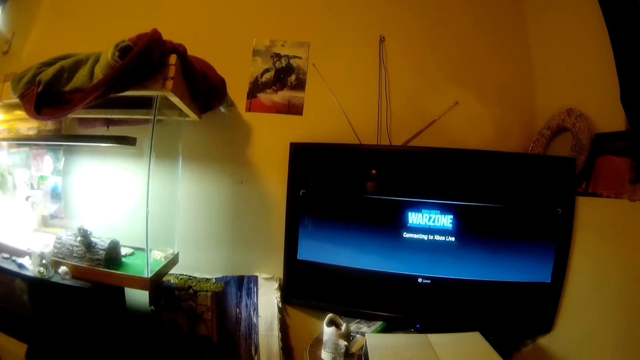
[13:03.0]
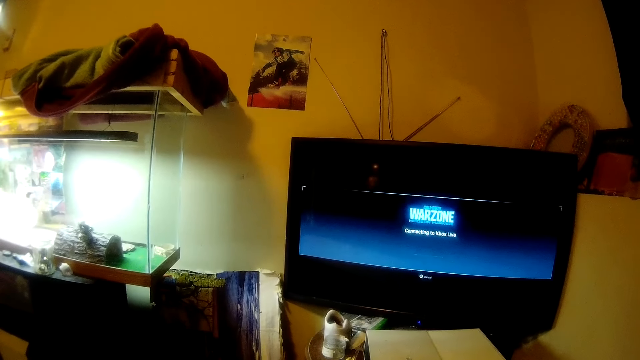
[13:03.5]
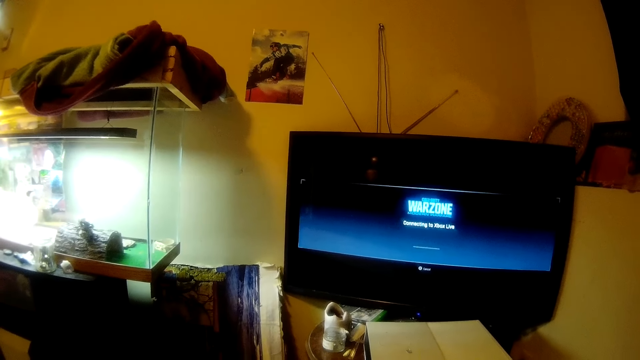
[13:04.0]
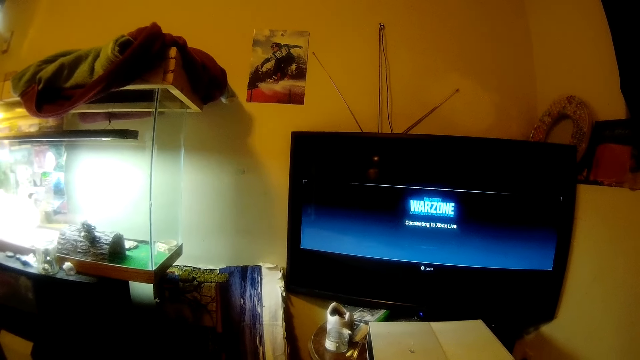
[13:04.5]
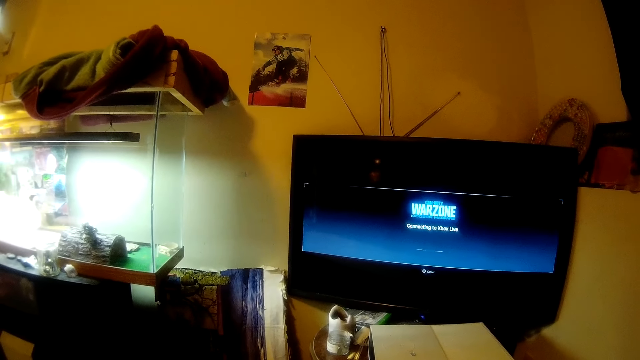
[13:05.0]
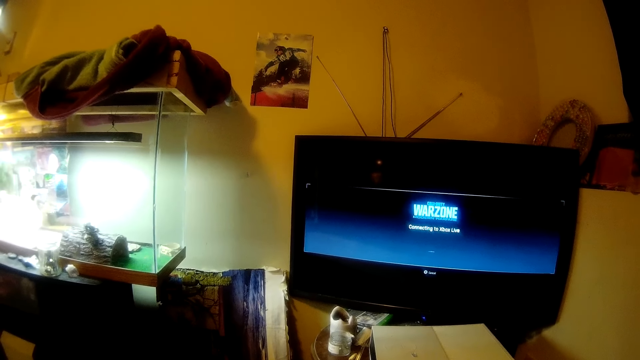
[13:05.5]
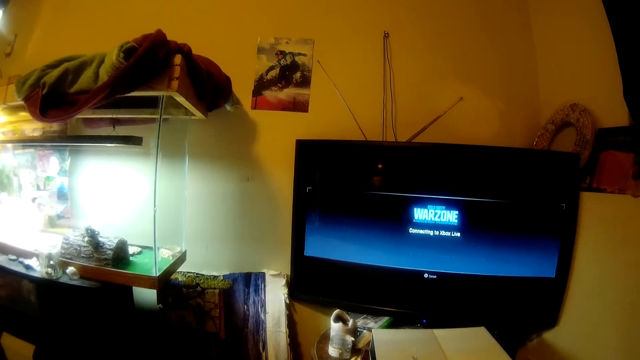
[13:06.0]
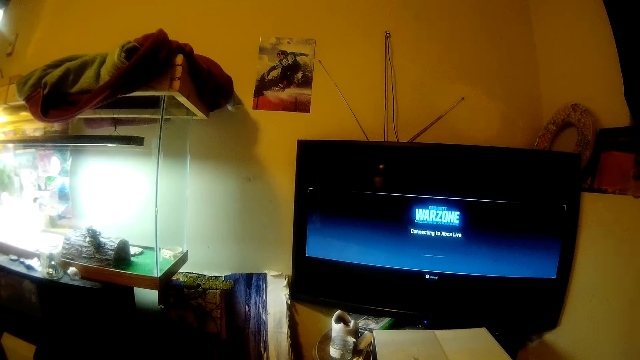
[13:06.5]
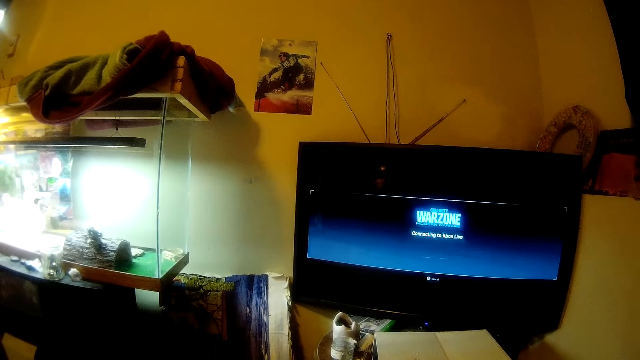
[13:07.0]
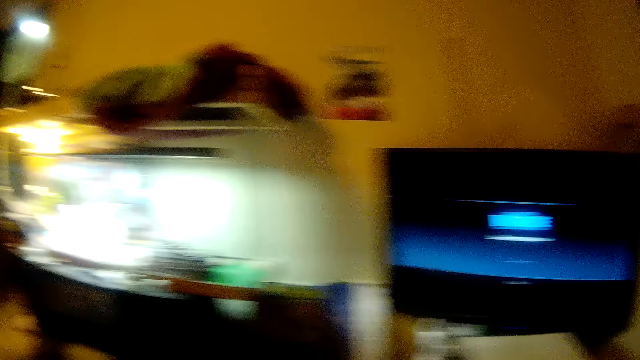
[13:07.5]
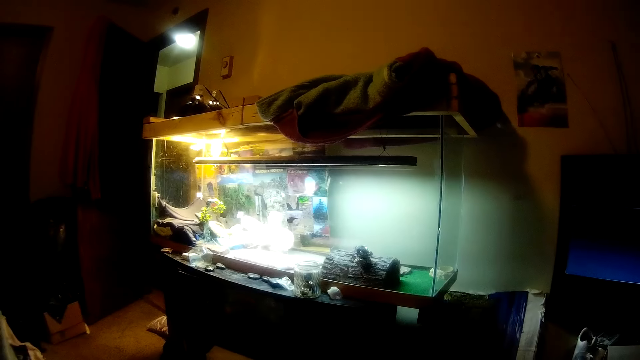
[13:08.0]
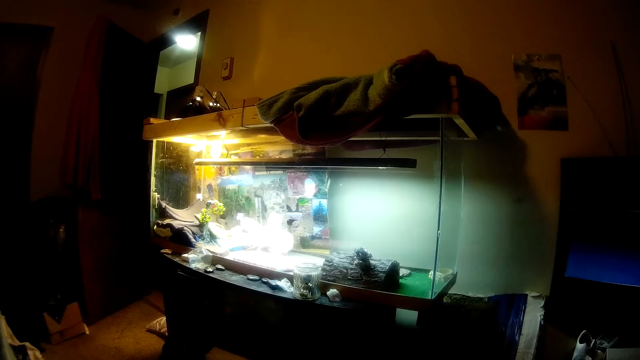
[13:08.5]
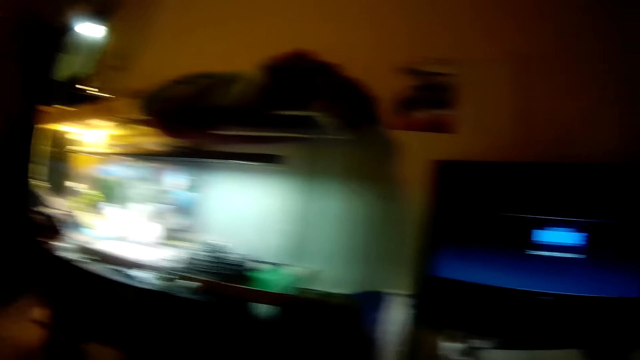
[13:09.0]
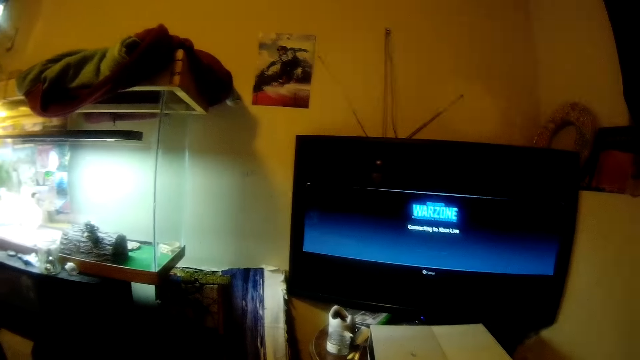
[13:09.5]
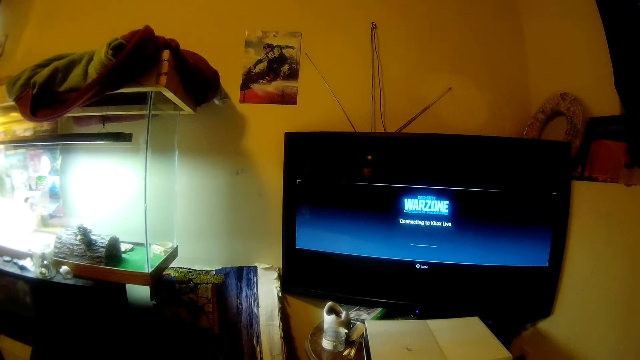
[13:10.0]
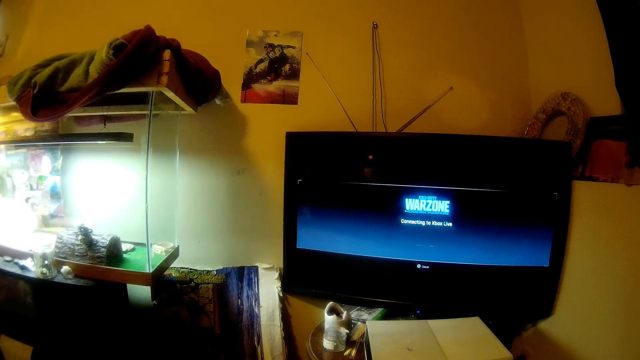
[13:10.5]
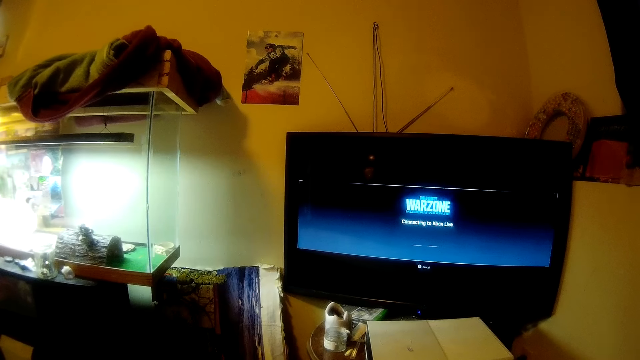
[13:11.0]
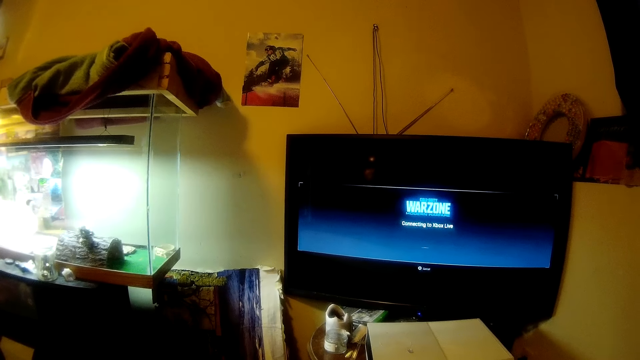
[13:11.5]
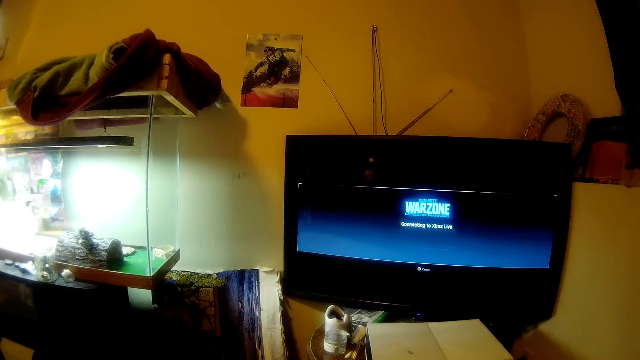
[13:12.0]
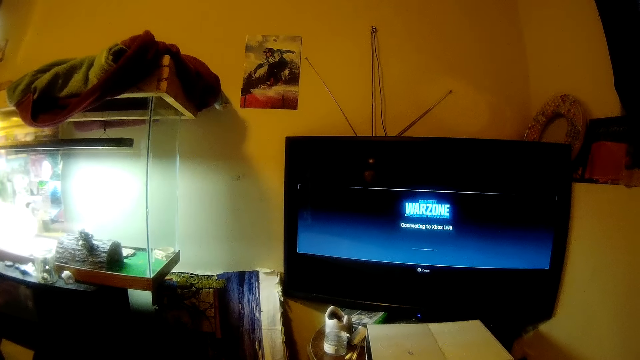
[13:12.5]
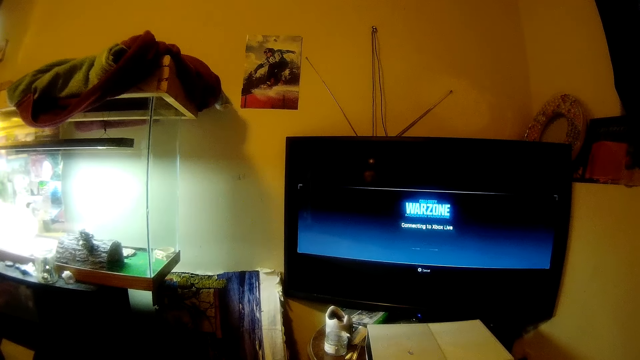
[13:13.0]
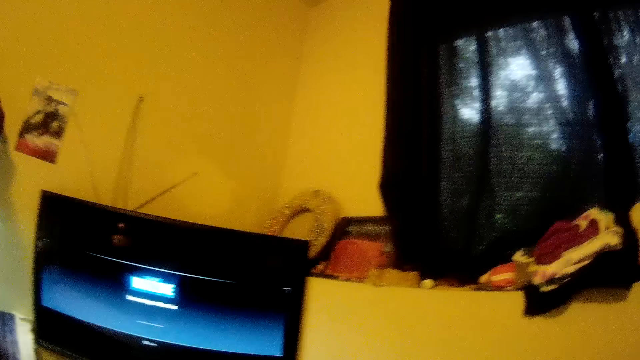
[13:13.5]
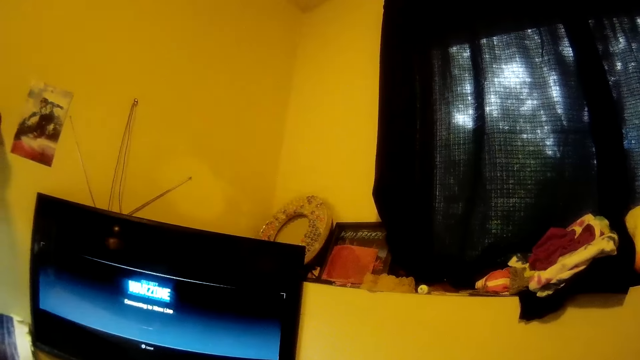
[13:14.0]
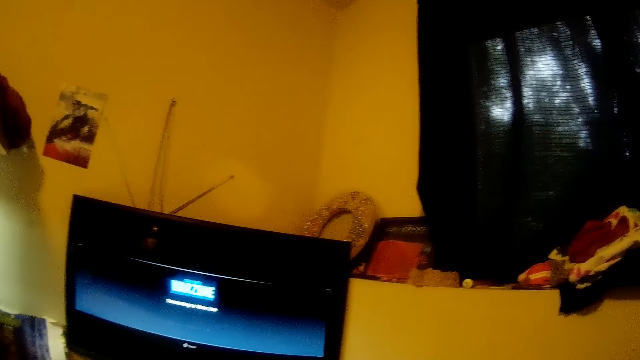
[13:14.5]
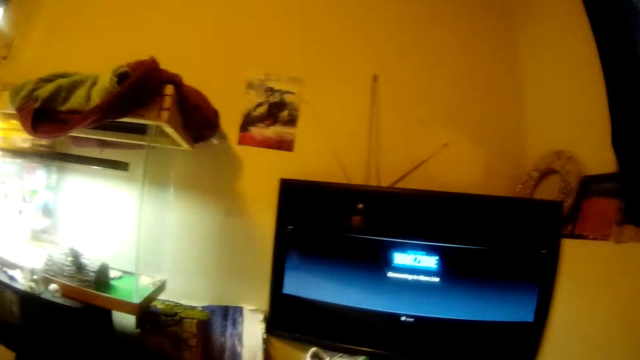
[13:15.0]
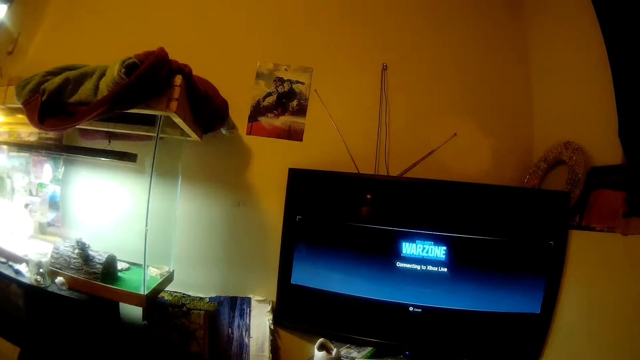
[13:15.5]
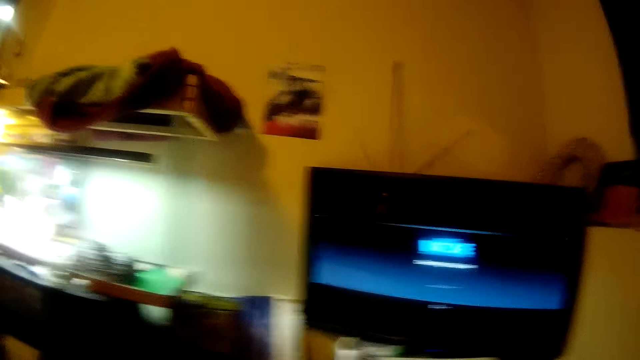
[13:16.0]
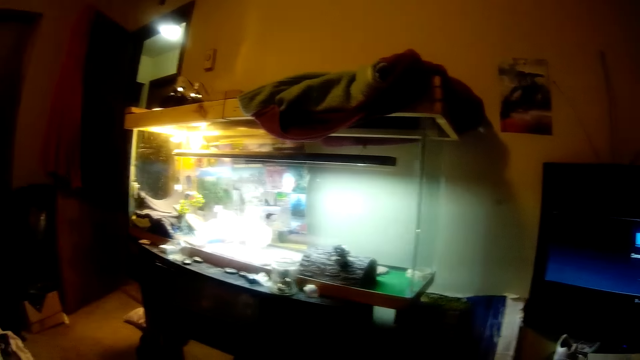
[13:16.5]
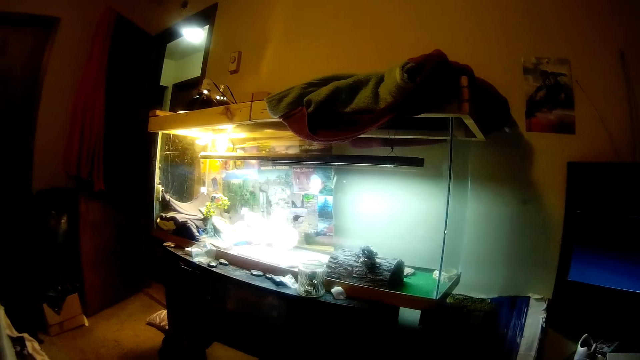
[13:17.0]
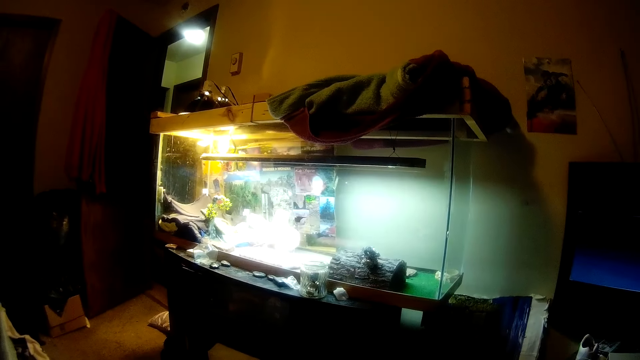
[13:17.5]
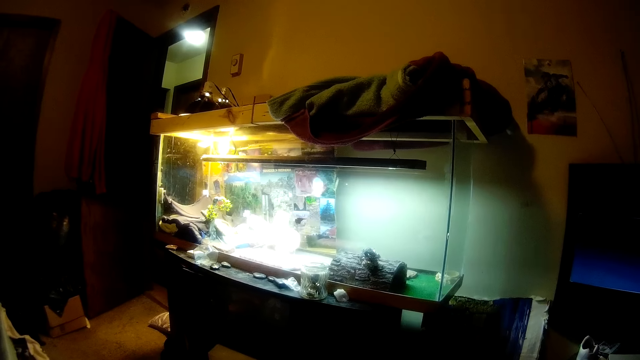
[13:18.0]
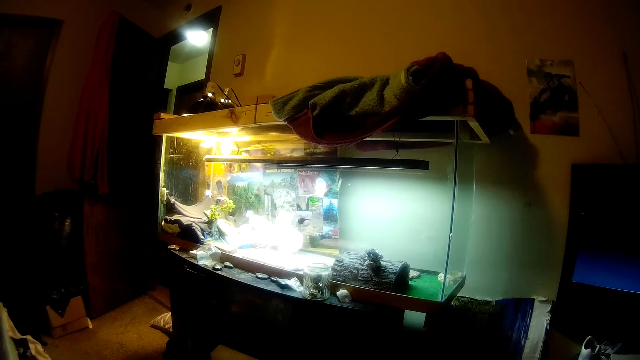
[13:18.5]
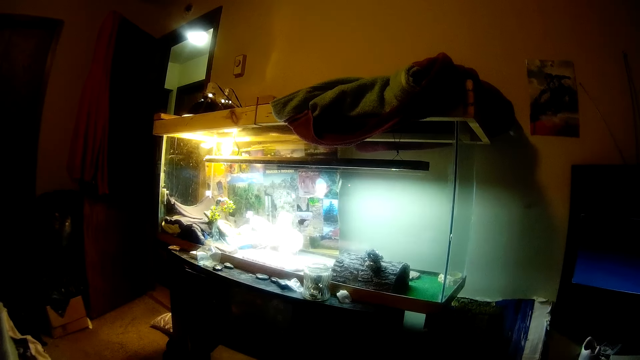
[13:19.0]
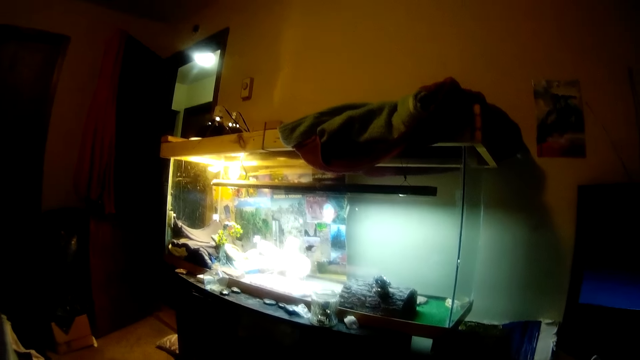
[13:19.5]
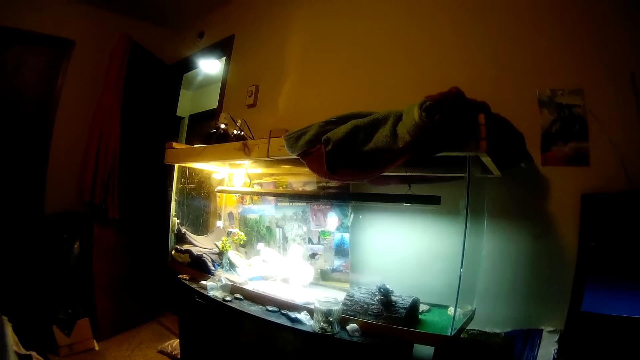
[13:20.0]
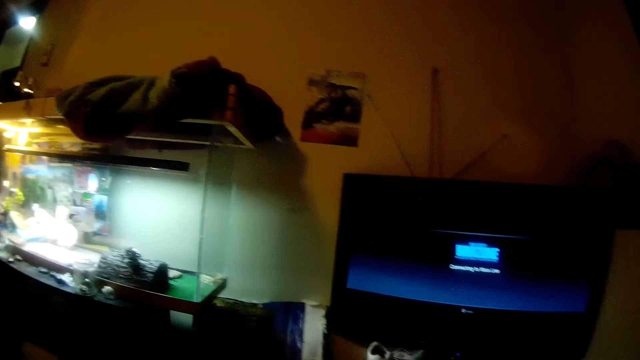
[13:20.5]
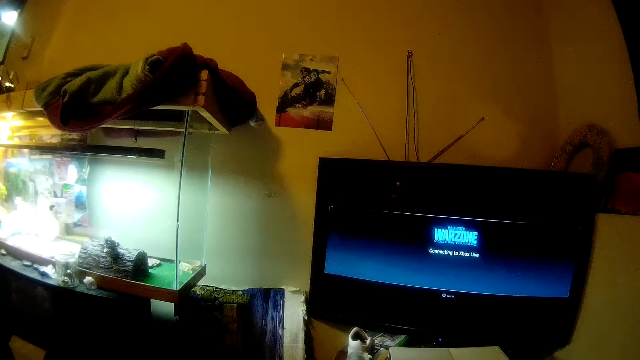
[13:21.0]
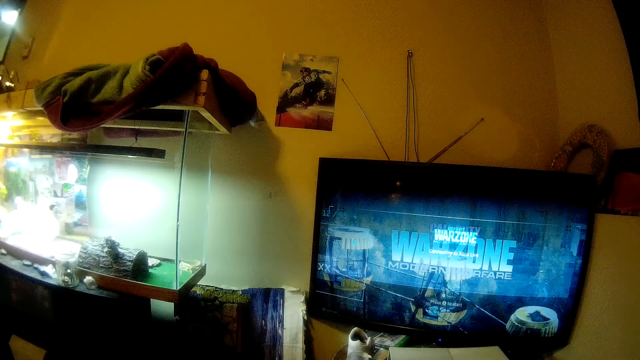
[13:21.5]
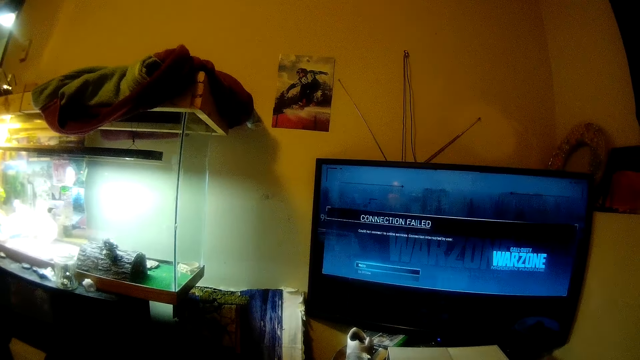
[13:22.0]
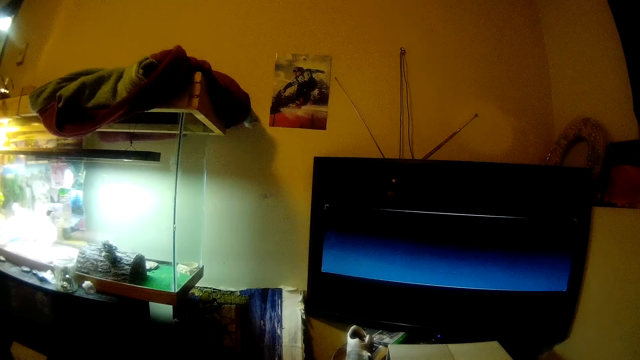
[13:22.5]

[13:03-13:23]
The camera wearer turns the head left. They stare at the aquarium. They look towards the door entrance into the room. They turn the head right. They stare at the television. They operate the television in the room. They turn the head right. They look towards a window in the room. They turn the head left. They stare at the television. They operate the television in the room. They turn the head left. They look towards the door entrance into the room. They stare at the aquarium. They turn the head right. They stare at the television. They operate the television in the room.
